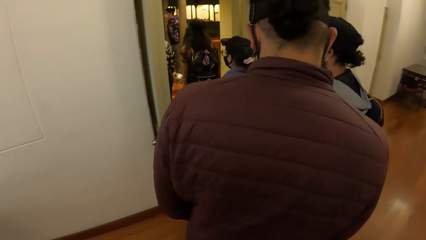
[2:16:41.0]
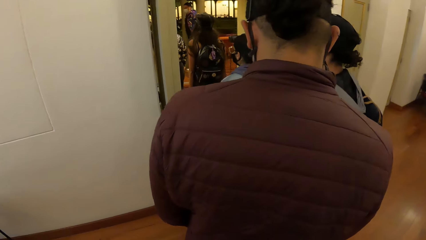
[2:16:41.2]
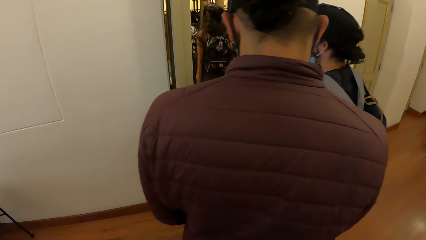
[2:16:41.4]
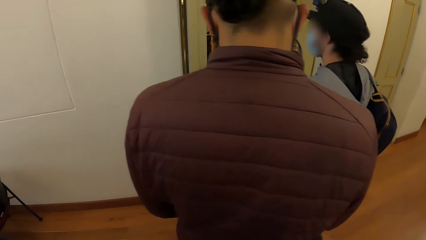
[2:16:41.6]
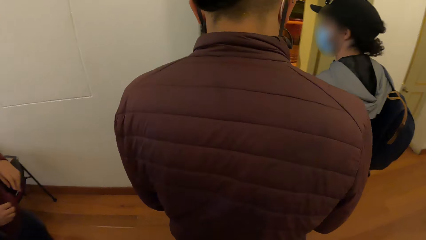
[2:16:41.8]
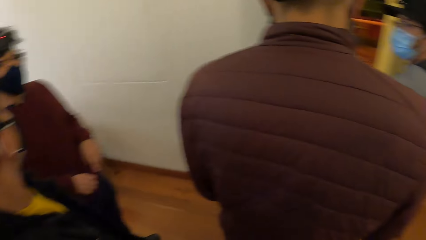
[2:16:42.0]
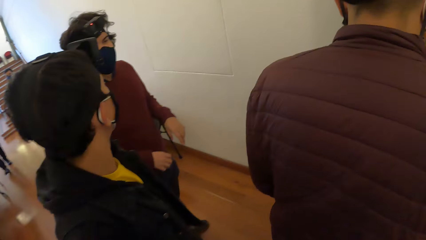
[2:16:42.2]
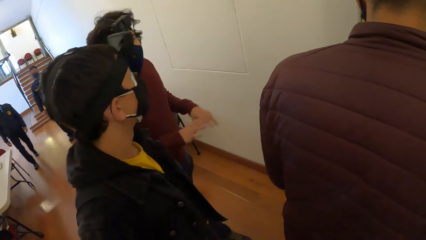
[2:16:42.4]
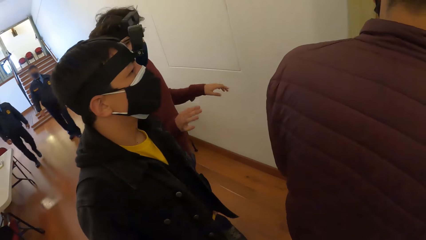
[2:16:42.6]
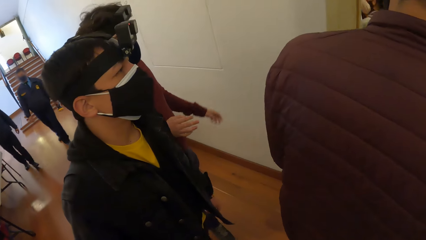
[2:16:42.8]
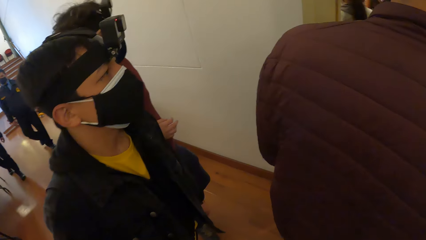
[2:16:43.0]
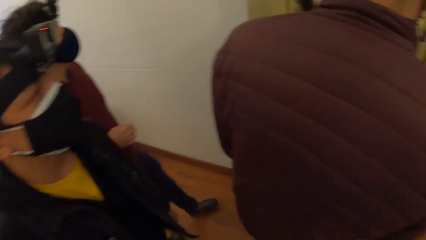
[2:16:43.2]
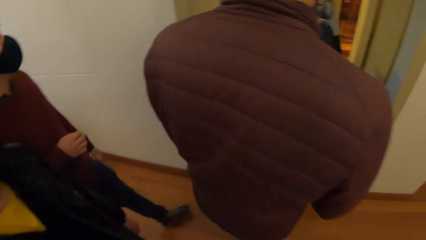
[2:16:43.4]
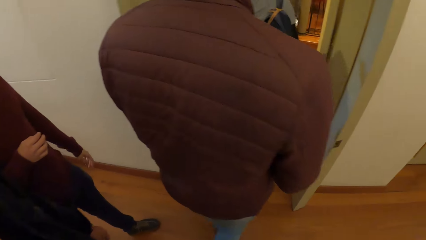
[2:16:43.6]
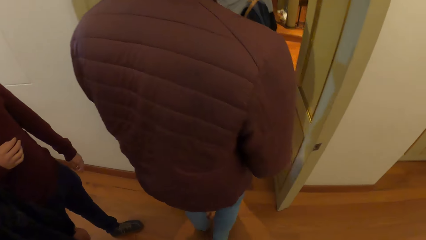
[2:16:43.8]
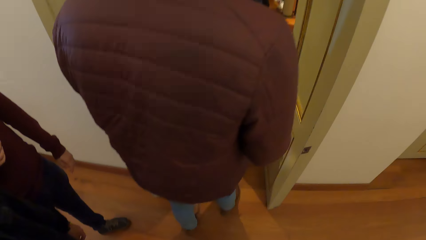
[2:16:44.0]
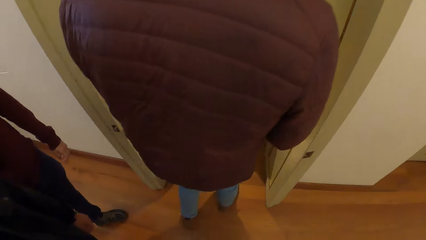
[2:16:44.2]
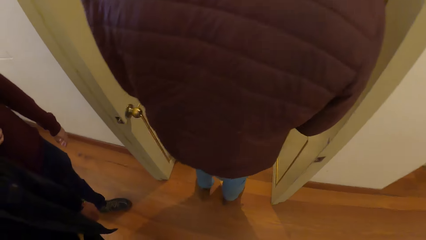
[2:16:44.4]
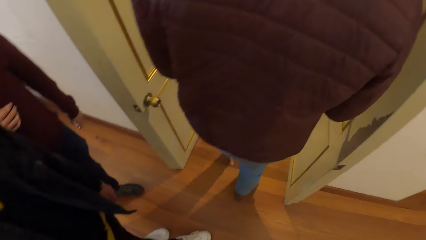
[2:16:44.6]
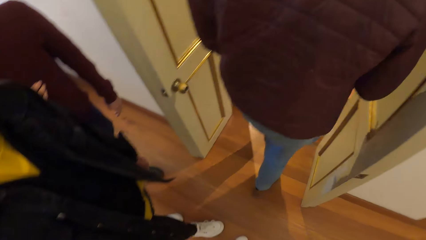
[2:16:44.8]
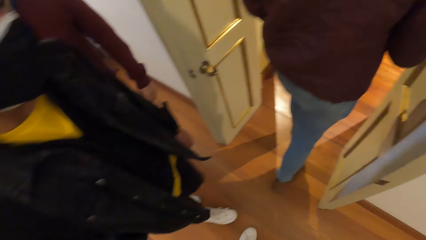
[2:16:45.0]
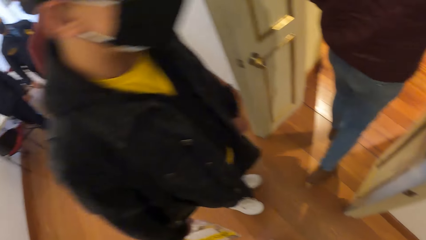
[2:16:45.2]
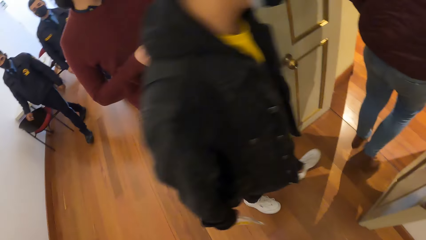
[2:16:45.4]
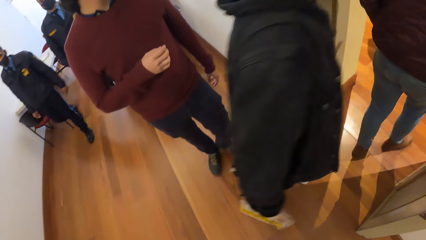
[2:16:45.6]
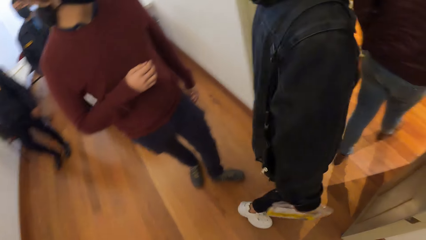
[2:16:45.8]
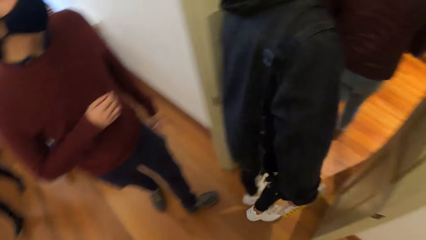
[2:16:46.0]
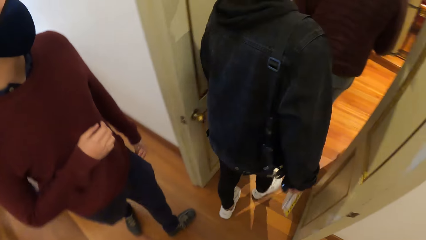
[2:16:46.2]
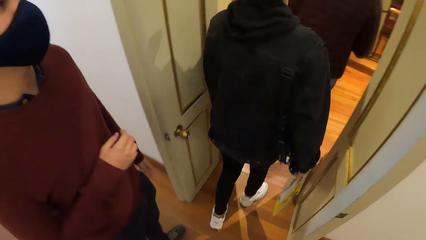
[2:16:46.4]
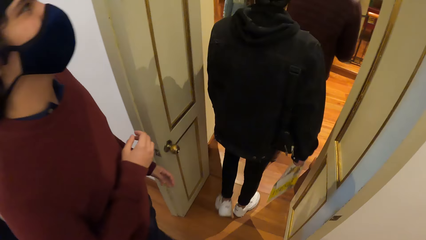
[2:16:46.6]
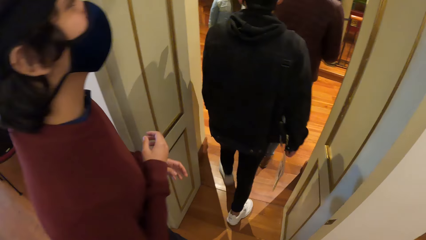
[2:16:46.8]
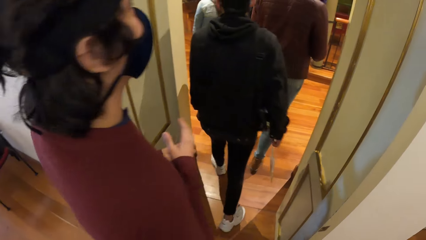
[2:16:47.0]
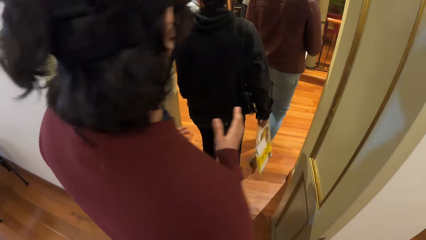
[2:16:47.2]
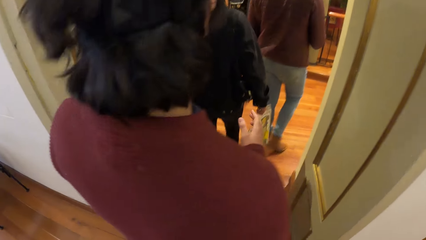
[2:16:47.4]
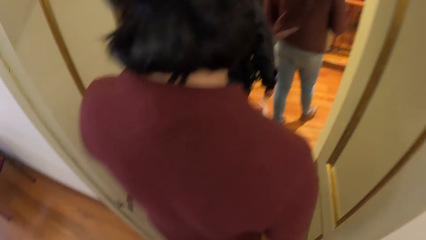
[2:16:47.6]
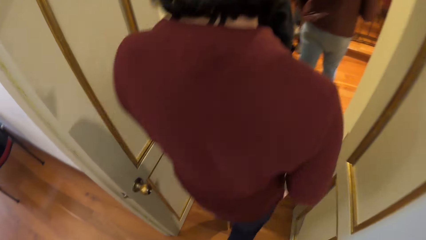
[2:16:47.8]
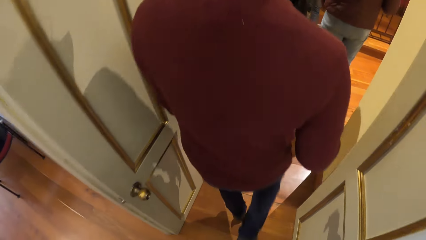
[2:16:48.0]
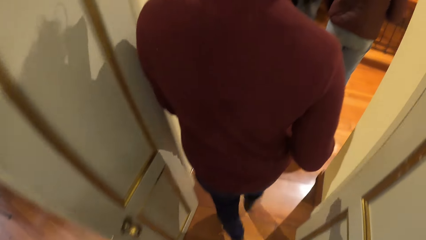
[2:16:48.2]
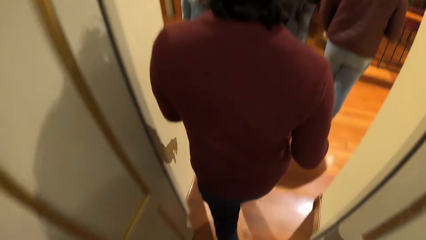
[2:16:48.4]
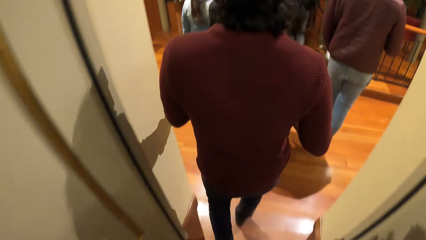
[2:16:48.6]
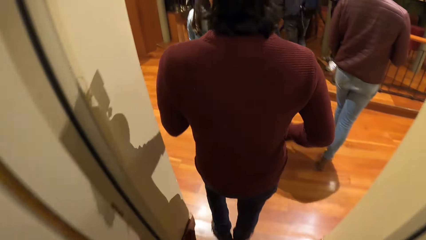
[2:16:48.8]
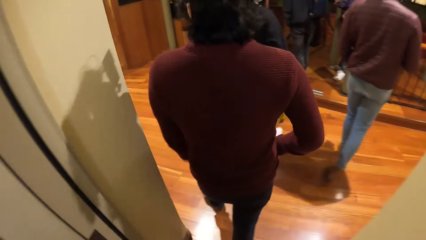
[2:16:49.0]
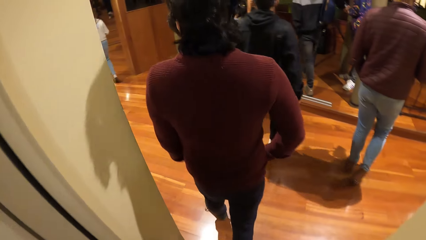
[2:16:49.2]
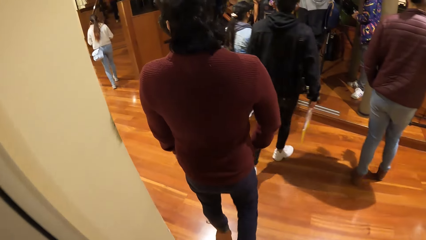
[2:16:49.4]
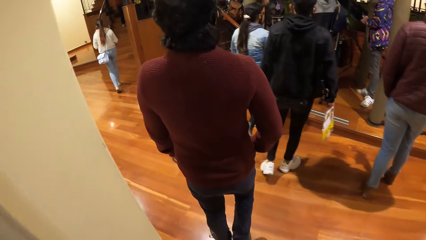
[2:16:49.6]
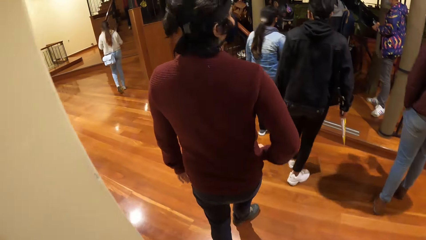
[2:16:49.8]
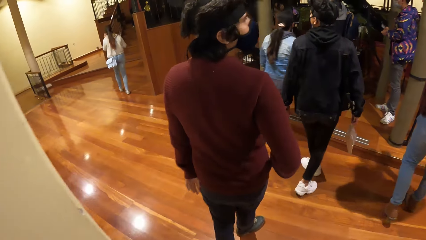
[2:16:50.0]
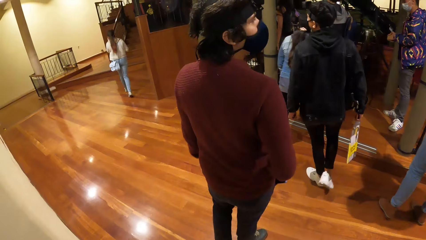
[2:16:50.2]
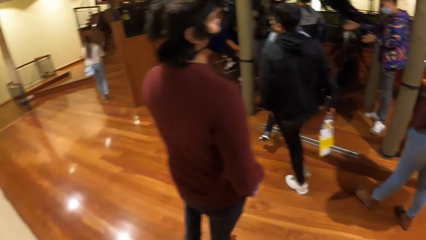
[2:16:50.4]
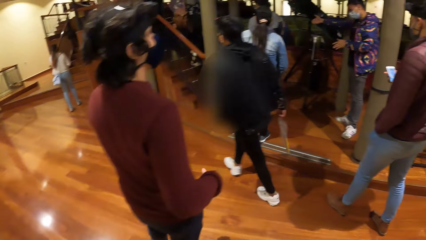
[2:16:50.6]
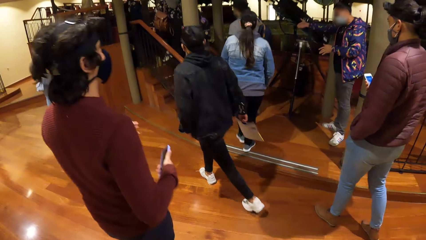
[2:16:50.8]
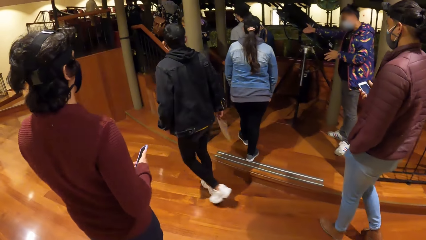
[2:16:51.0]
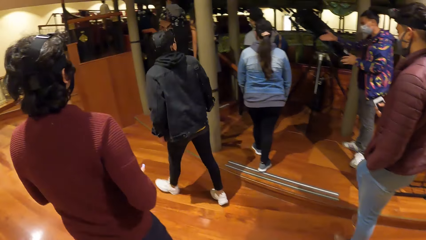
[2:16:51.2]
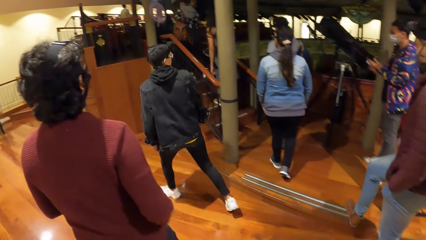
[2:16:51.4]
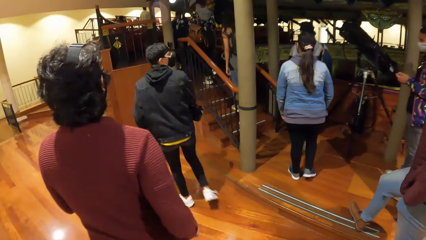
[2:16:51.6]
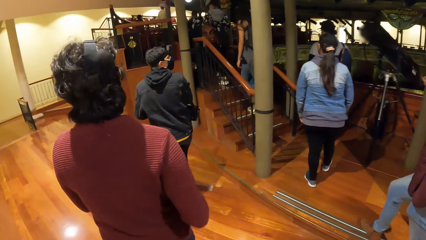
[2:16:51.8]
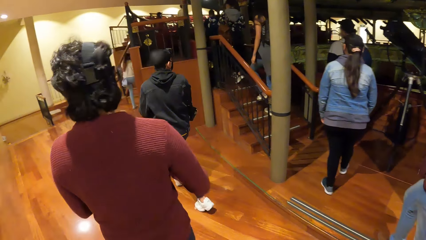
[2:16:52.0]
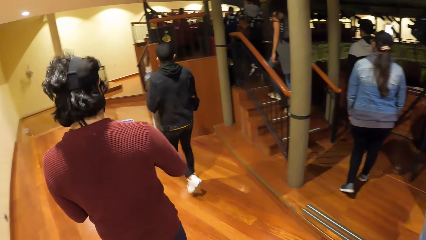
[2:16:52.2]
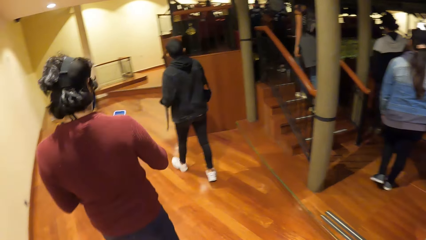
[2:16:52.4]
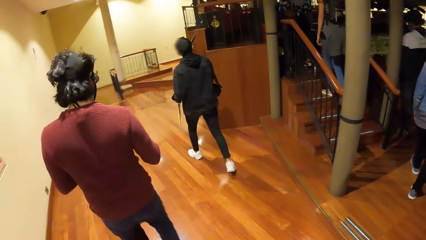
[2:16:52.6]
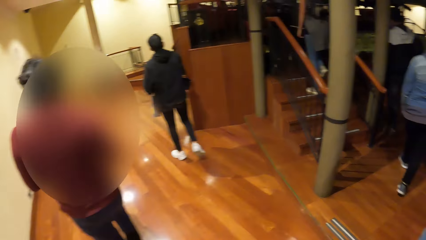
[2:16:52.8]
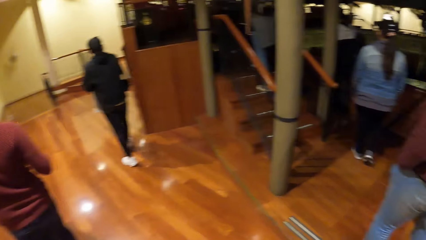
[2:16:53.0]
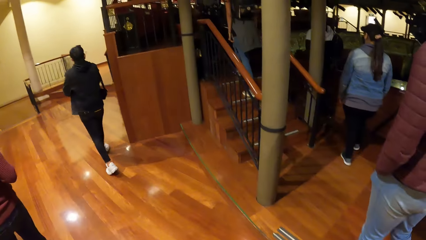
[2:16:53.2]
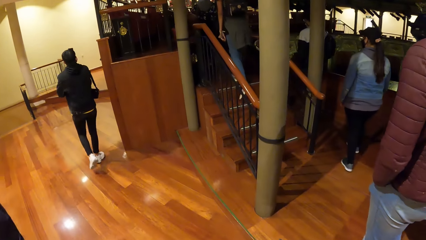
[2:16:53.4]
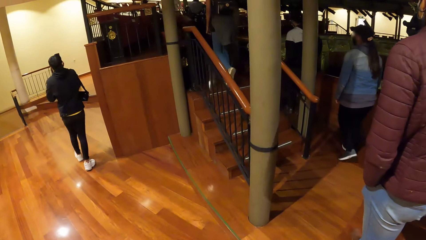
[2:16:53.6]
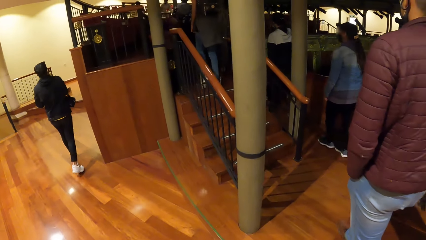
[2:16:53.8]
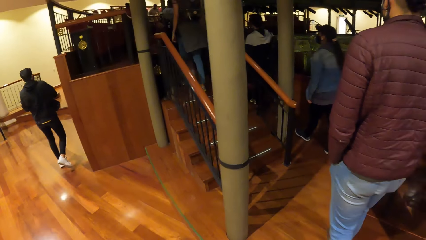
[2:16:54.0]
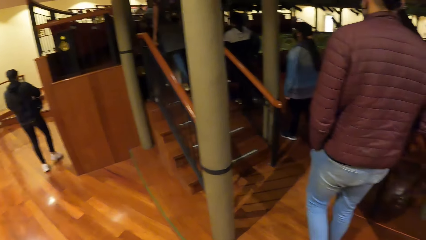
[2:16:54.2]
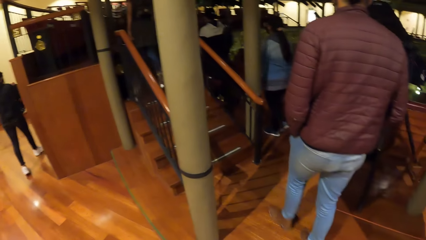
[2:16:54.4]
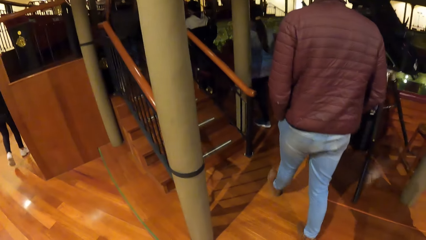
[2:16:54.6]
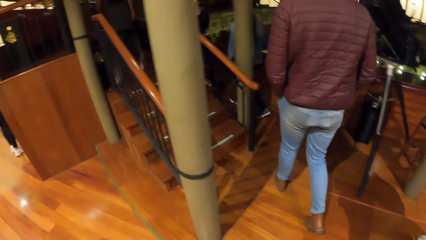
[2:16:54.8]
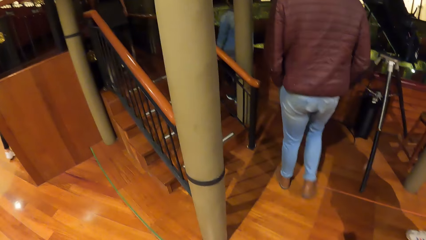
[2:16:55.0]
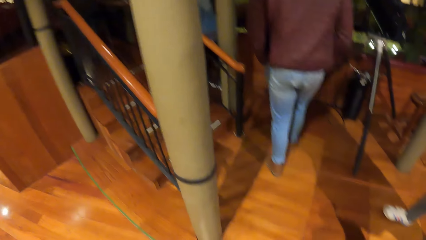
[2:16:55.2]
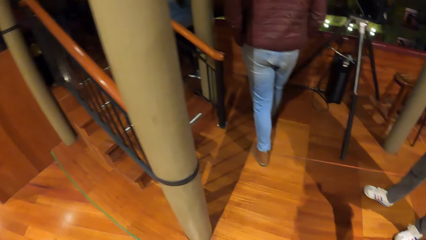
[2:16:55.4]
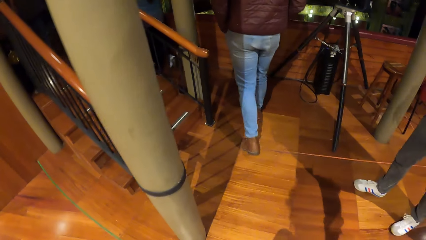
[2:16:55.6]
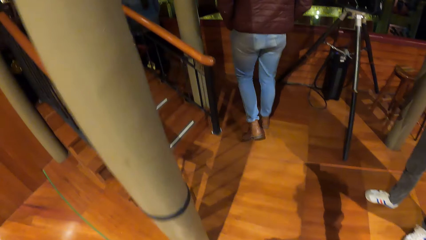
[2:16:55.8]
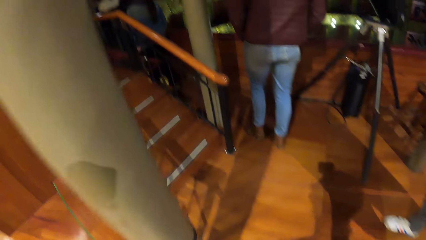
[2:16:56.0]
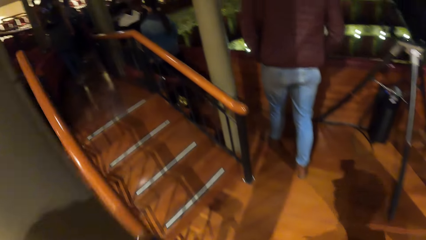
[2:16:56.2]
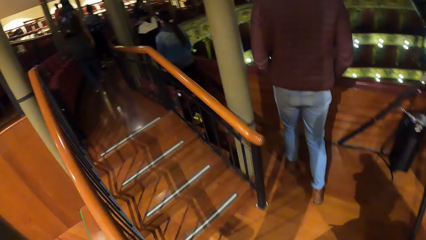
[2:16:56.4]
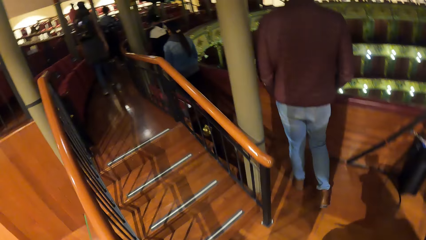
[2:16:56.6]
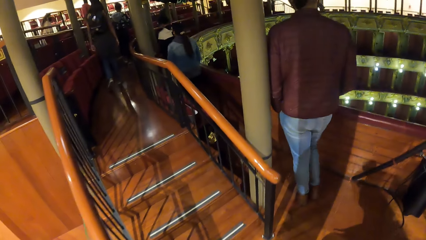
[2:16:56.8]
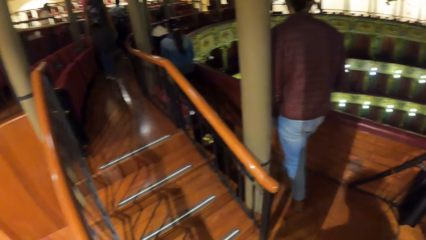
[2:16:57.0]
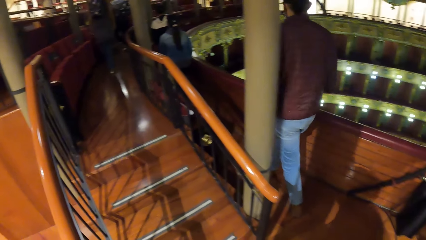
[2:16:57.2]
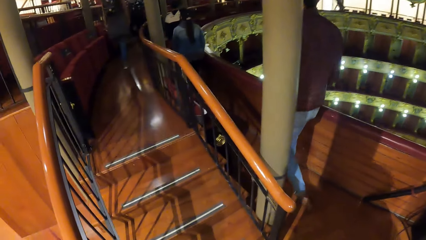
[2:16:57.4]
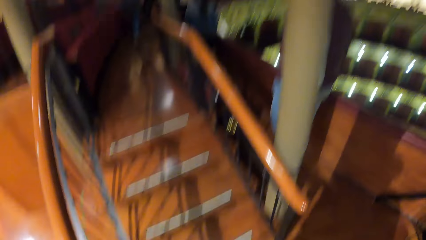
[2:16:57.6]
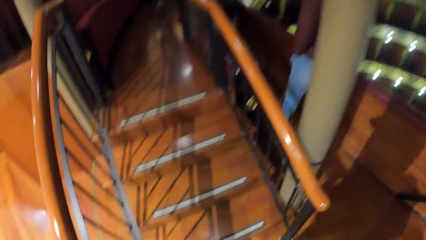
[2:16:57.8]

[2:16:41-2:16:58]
The camera wearer interacts. They walk in the corridor.
